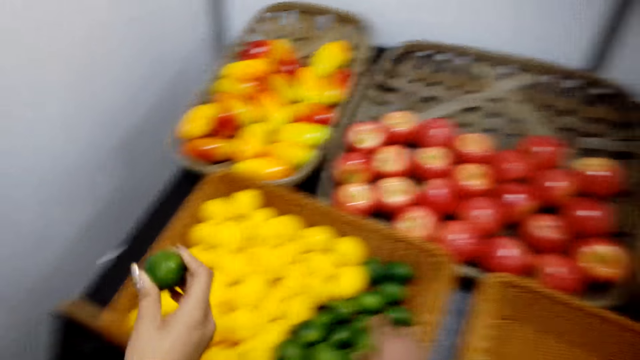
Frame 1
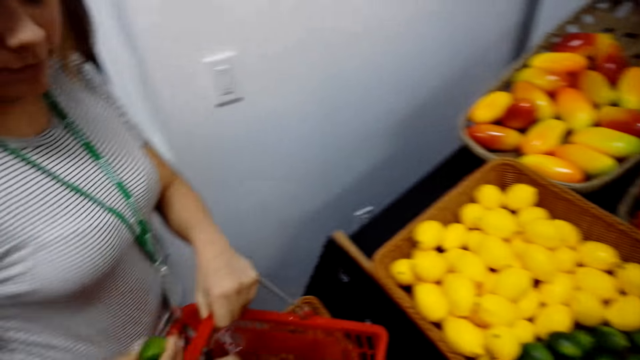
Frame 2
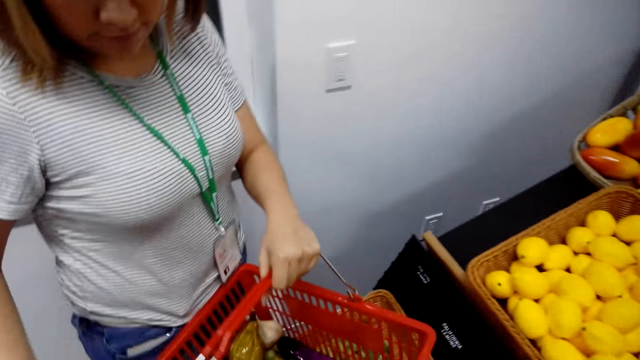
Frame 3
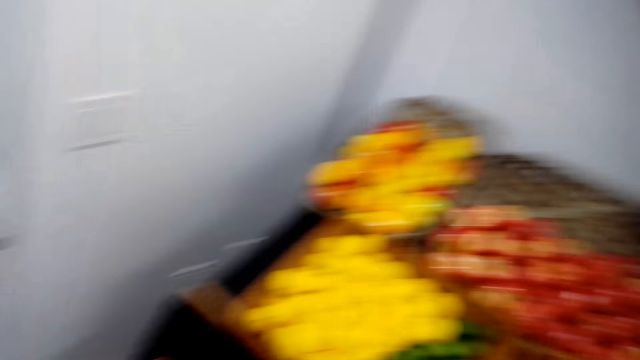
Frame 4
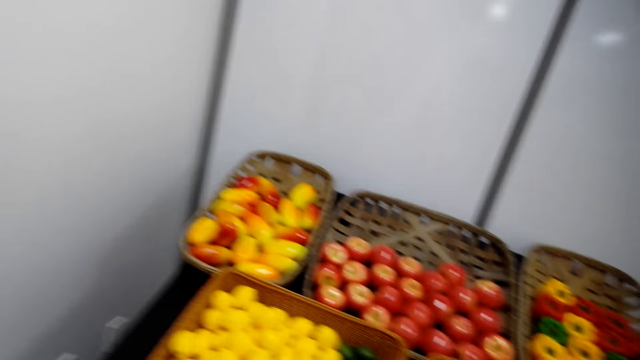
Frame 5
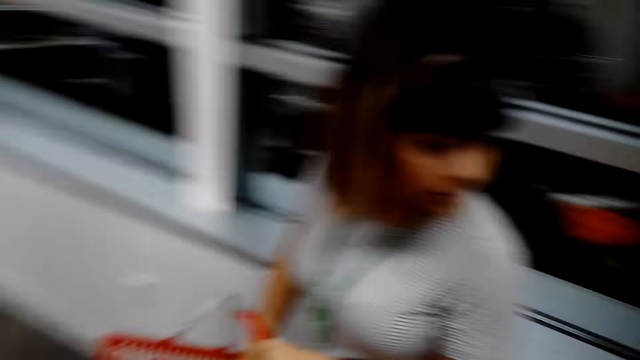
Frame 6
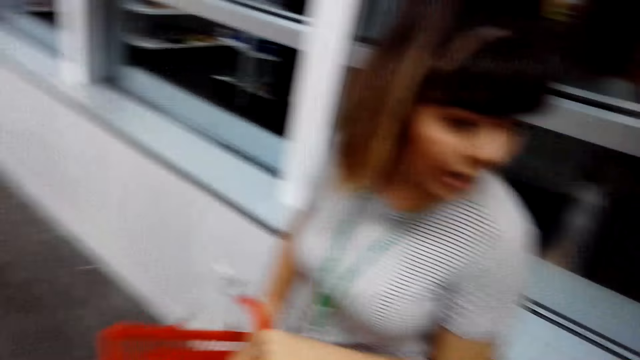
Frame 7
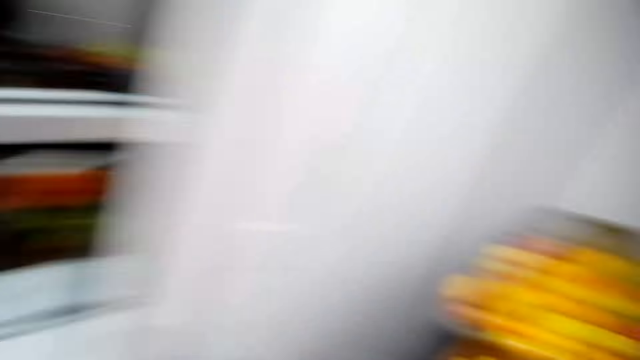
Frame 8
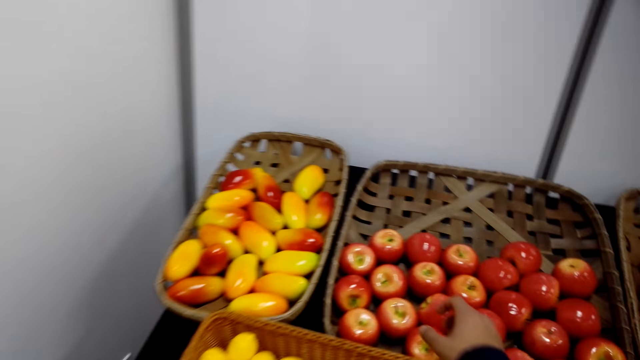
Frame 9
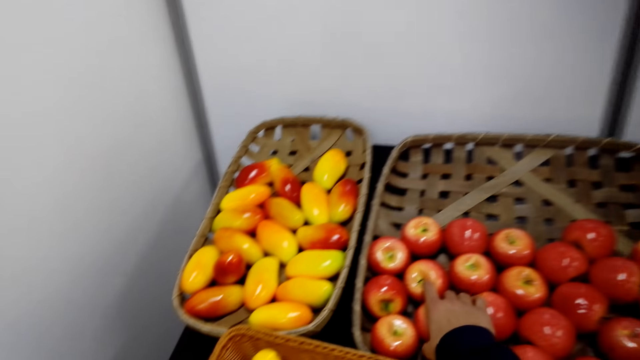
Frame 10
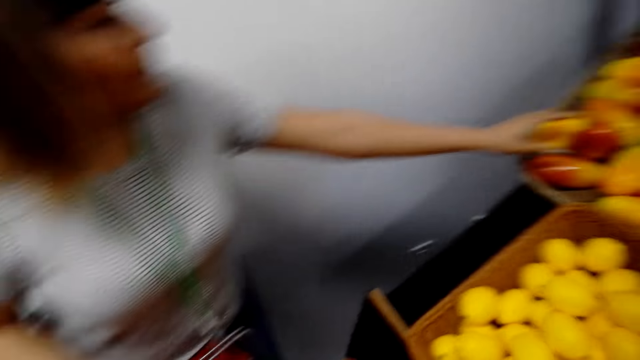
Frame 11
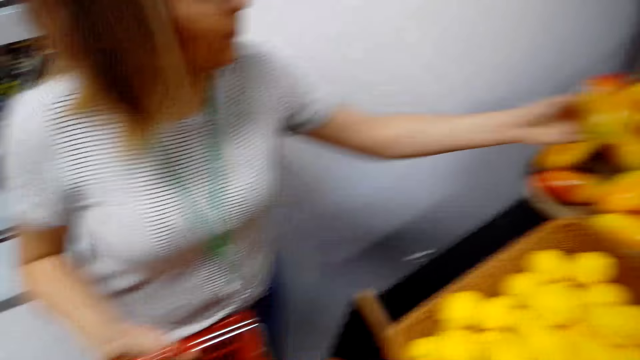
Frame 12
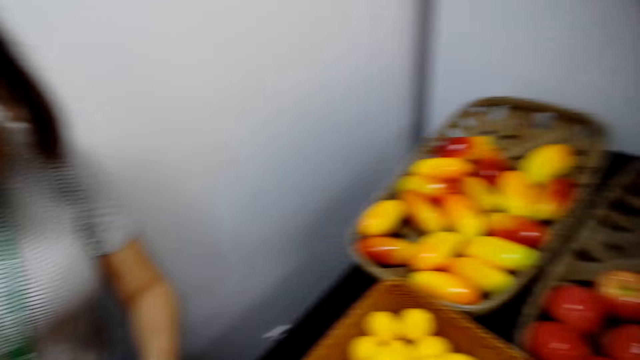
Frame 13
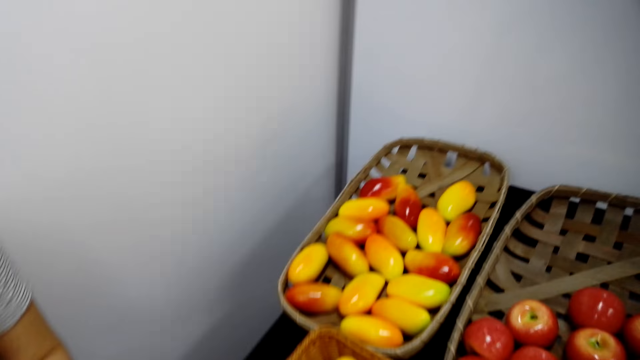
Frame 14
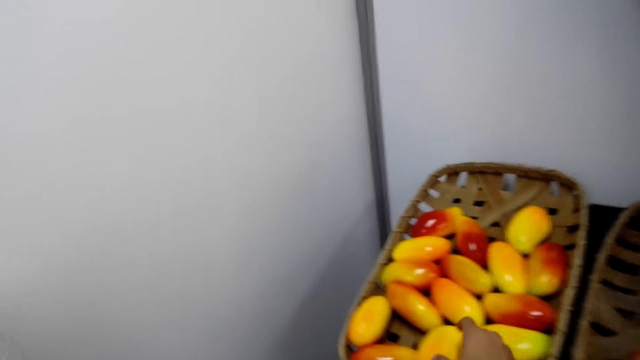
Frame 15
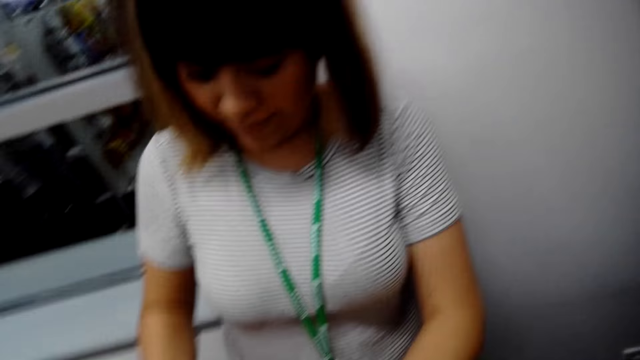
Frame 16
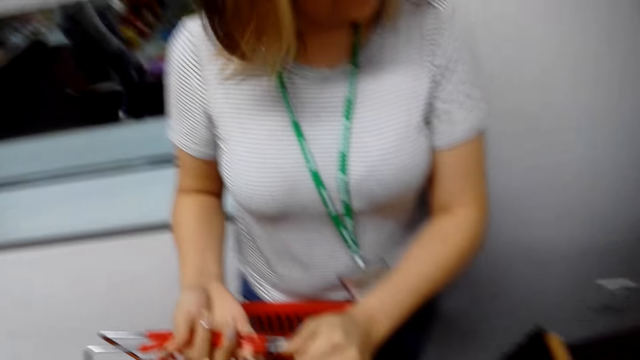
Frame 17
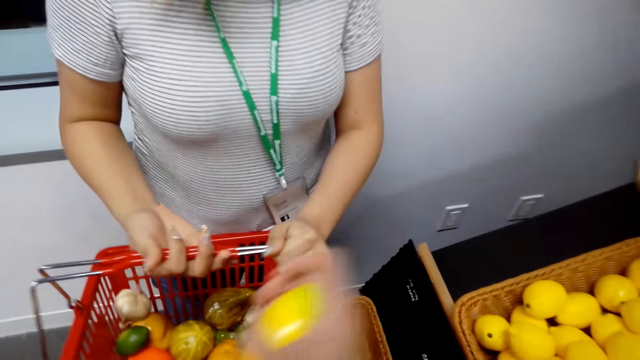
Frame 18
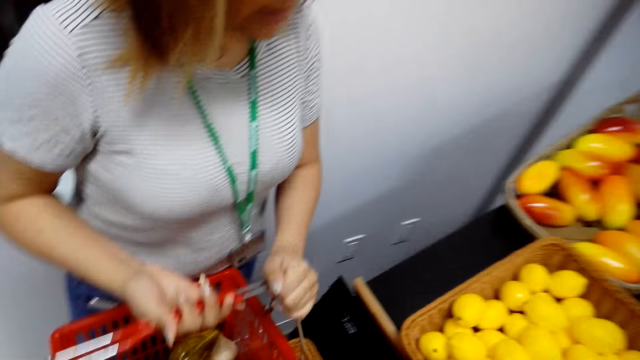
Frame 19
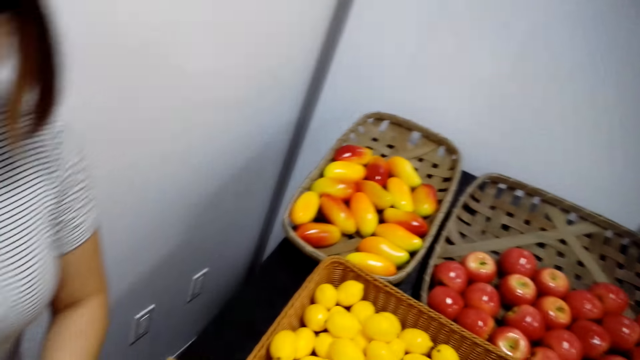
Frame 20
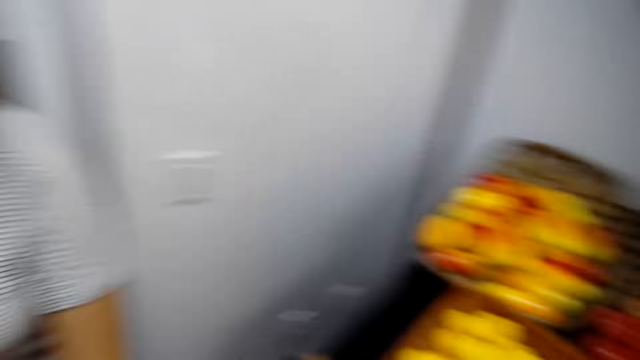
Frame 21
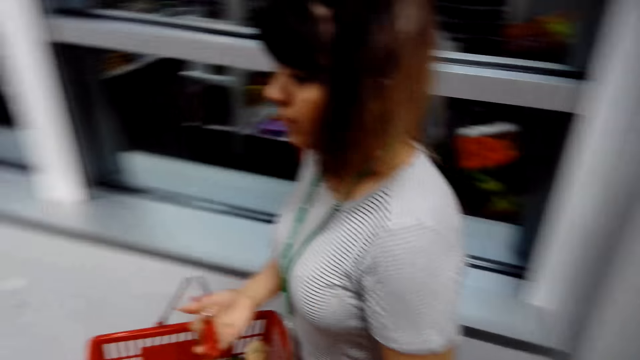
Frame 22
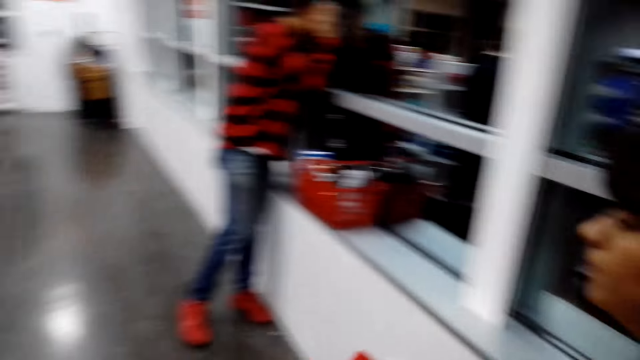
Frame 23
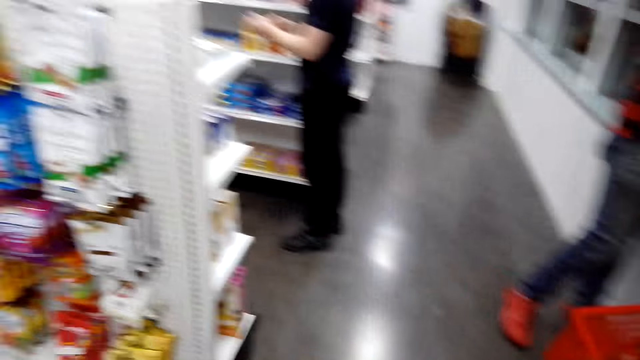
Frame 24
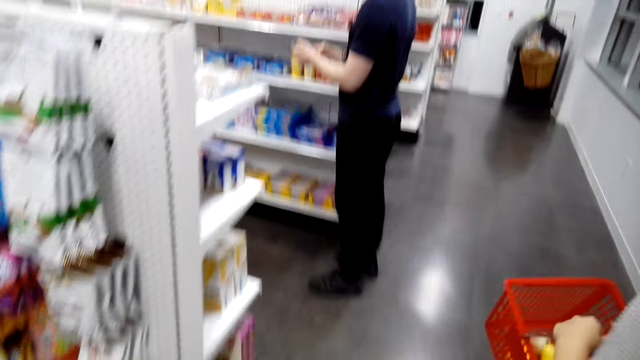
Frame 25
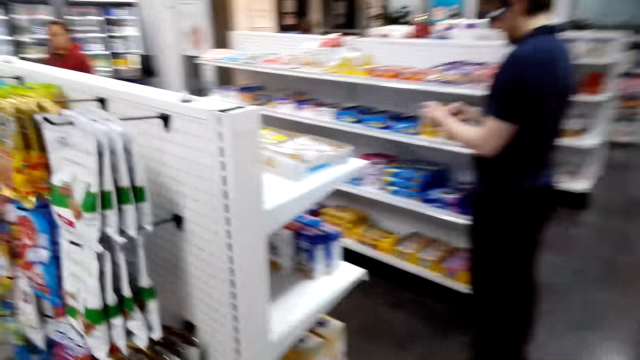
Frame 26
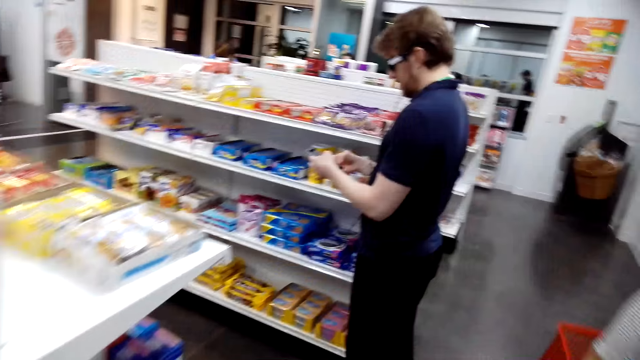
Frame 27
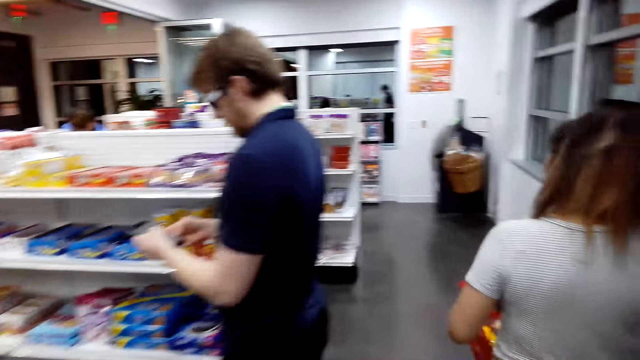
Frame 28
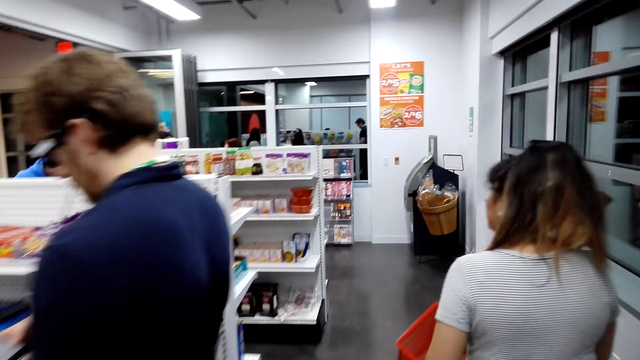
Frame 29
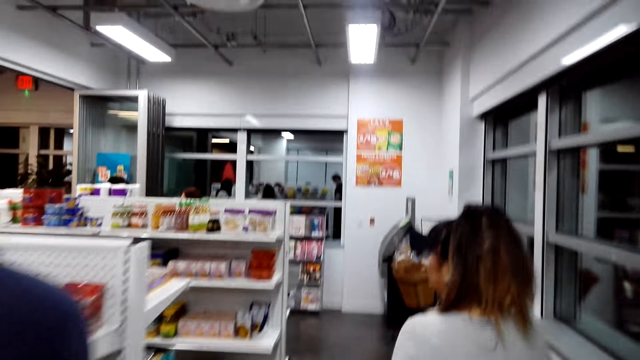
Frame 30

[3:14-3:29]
A lady puts the lemon in the basket. The camera wearer picks an apple with the right hand. The lady picks the mango with the left hand and puts the mango in the basket. The camera wearer picks the mango with the right hand. They stare at the lady. They put the mango in the basket. They stare at the mango. The lady walks in the supermarket. The camera wearer walks in the supermarket.

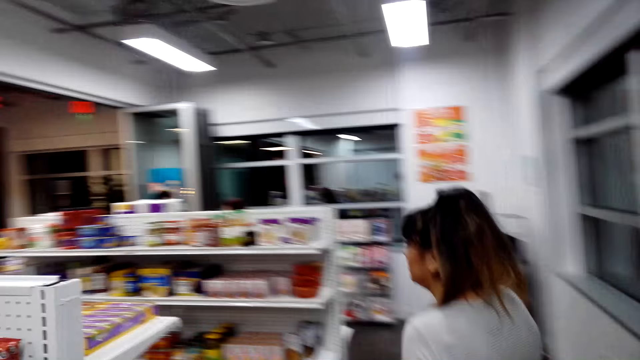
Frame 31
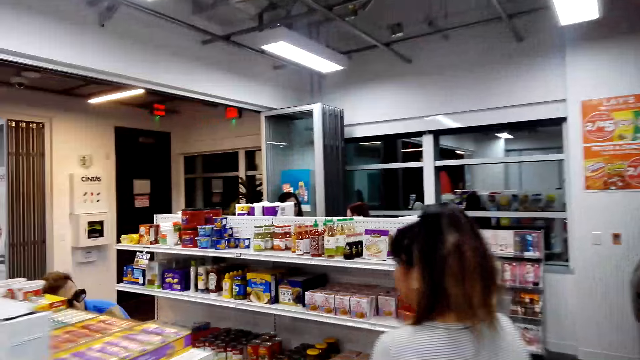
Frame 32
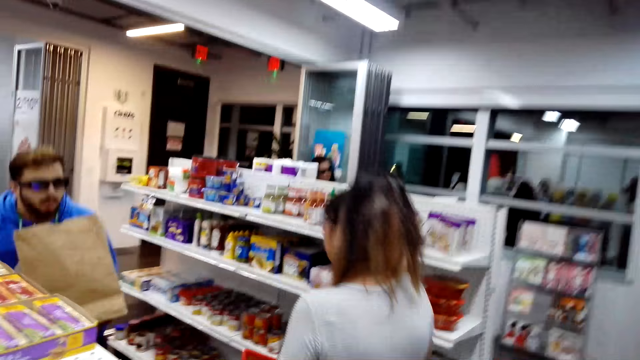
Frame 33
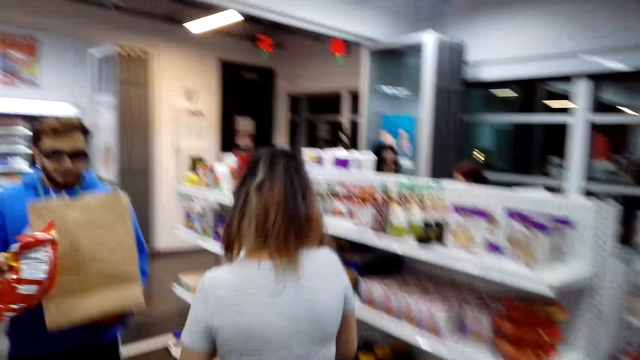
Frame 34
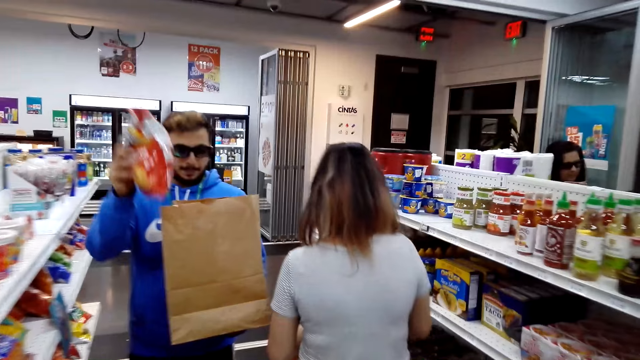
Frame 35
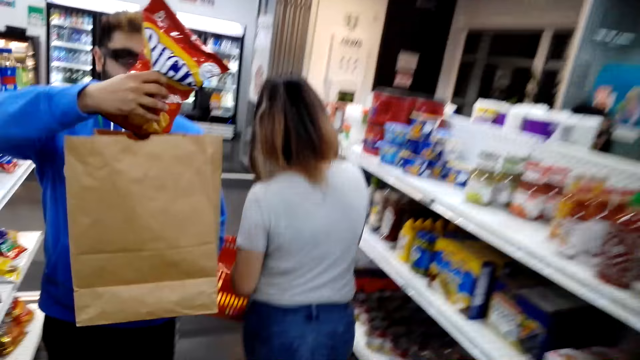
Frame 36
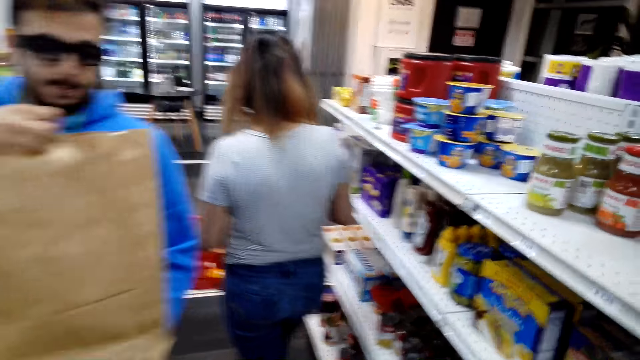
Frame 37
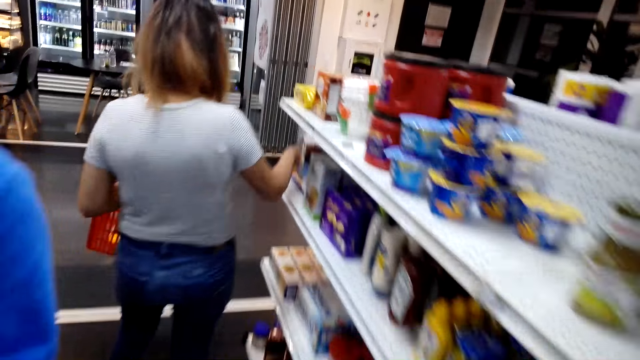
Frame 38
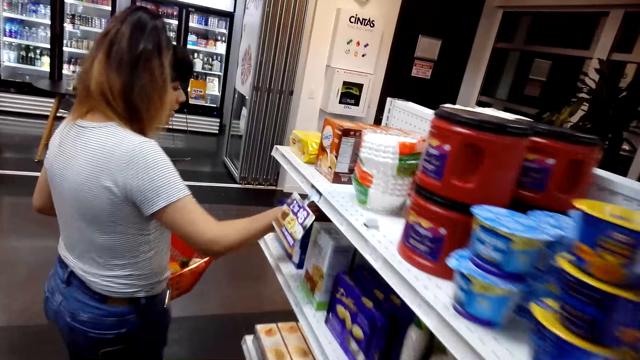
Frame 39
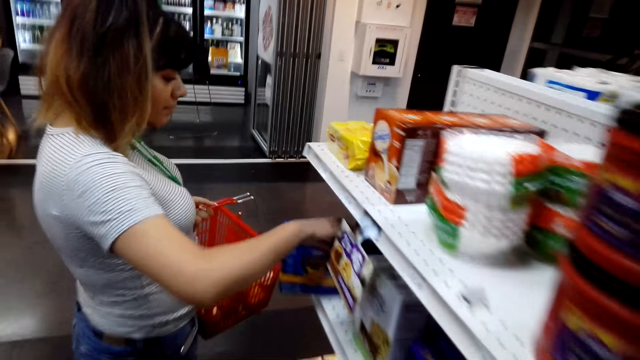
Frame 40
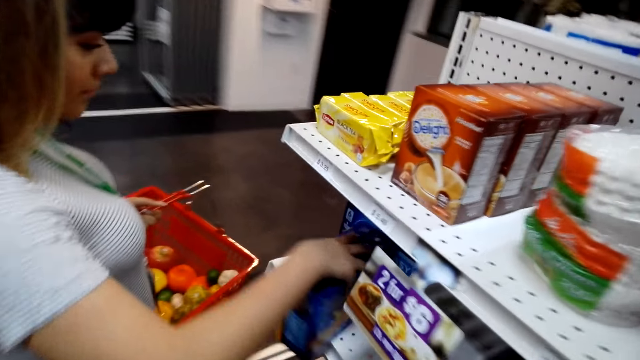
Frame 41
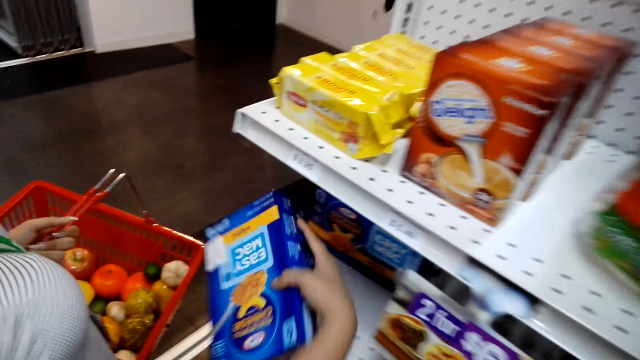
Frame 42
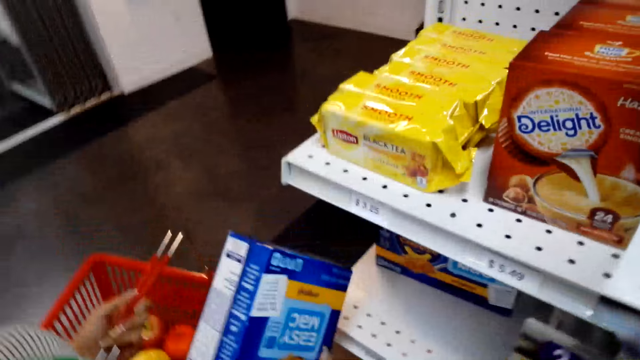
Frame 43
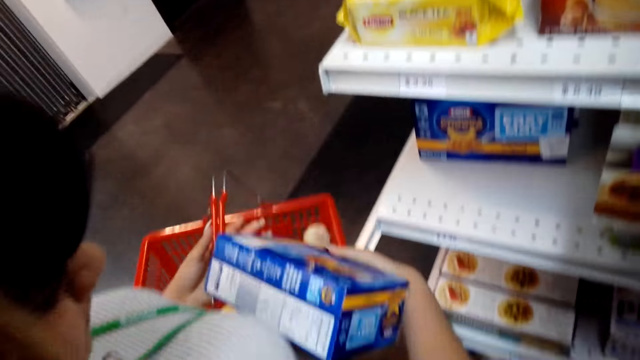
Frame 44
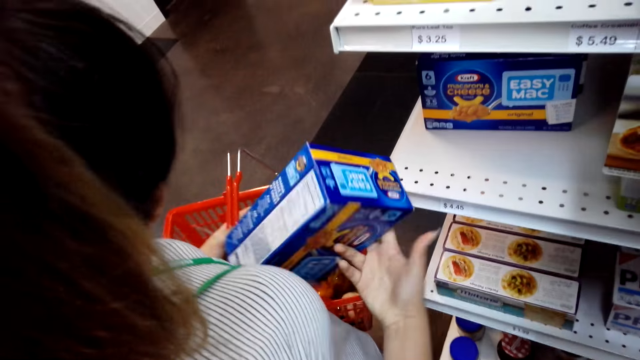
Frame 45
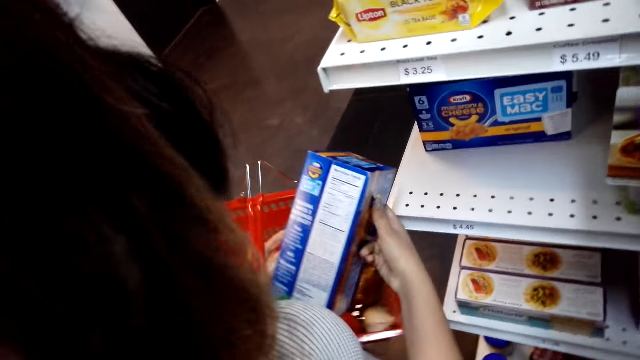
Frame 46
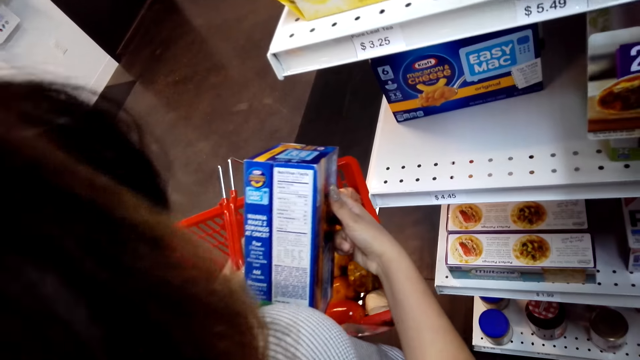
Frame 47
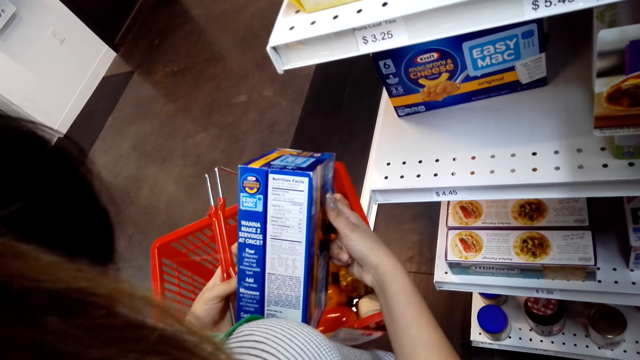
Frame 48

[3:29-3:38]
A lady picks a box of cheese from the shelf. Another lady holds the box of cheese with the right hand.
